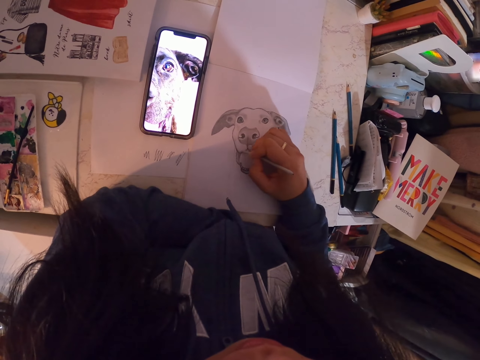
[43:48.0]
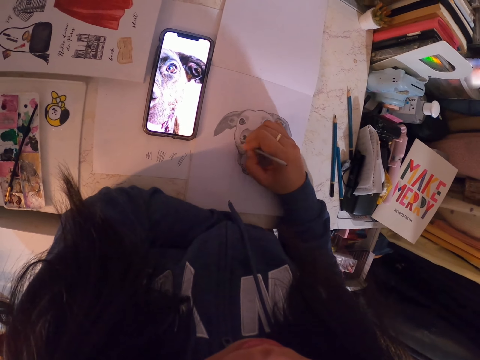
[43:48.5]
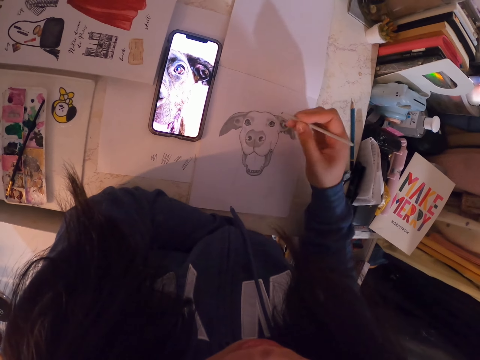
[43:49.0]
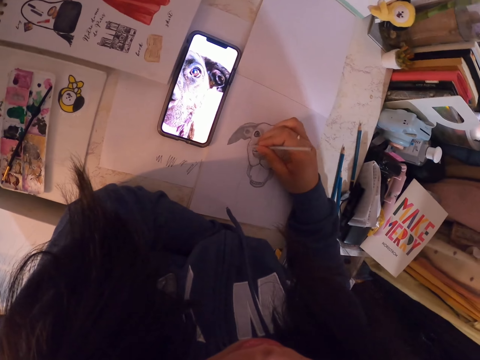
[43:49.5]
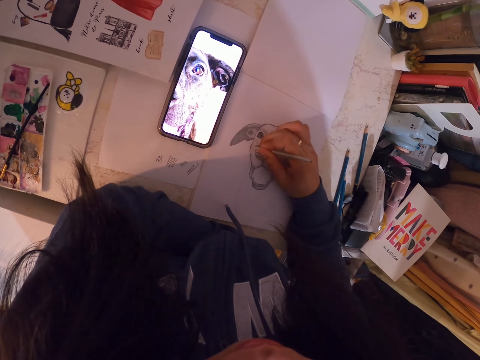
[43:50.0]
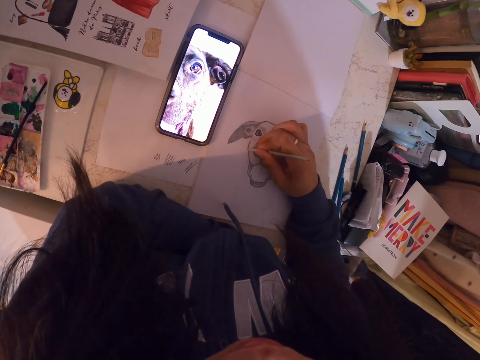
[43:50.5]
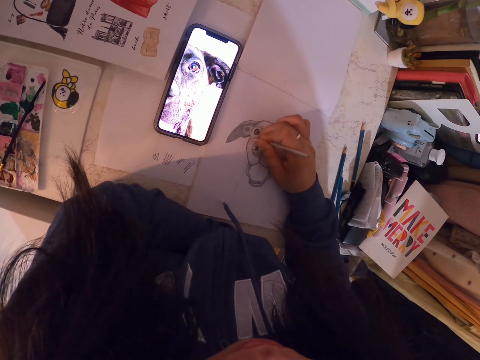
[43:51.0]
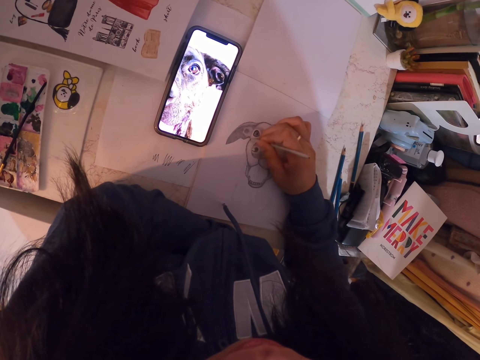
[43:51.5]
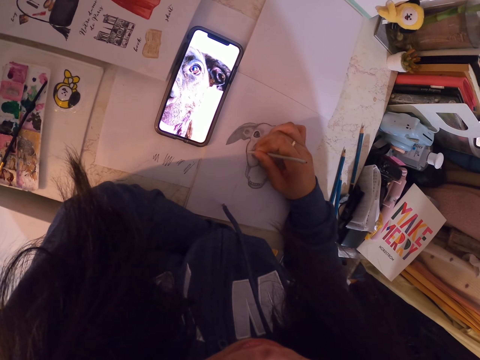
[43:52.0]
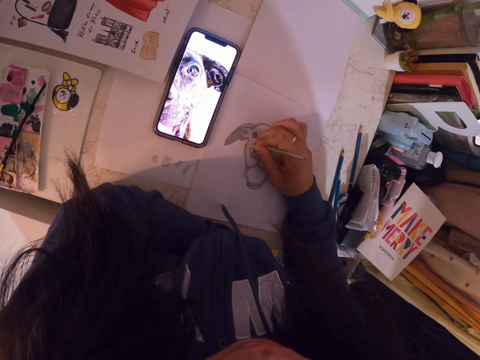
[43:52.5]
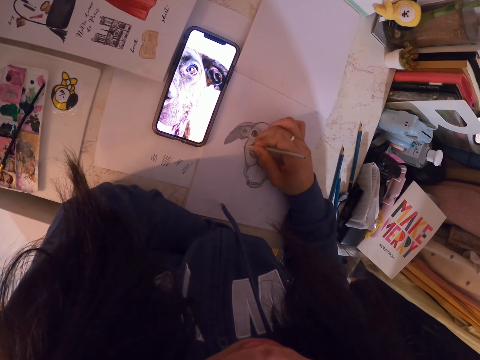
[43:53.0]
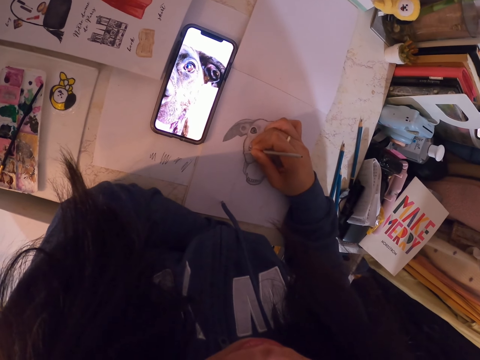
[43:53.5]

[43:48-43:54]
The camera wearer moves the sketch book.

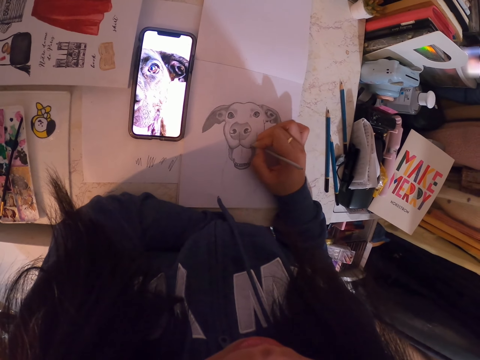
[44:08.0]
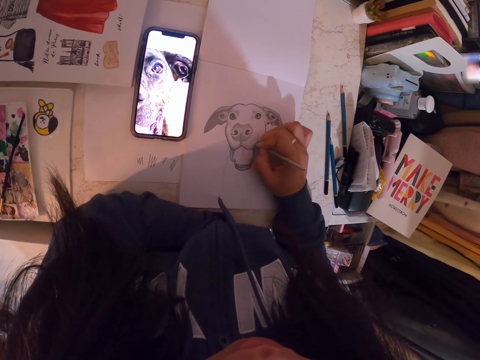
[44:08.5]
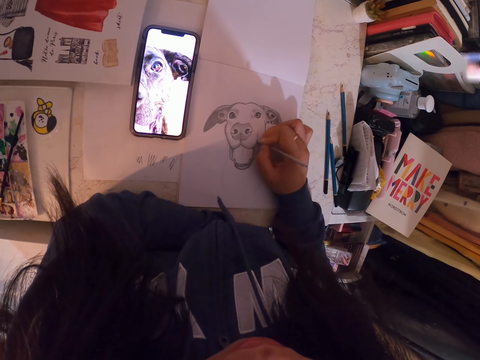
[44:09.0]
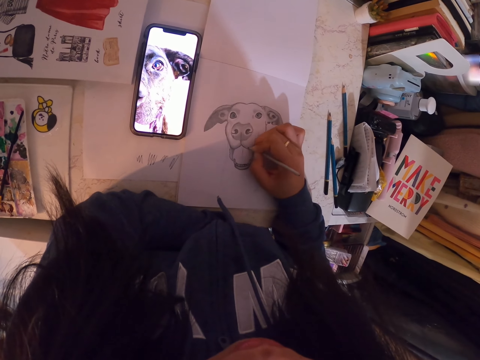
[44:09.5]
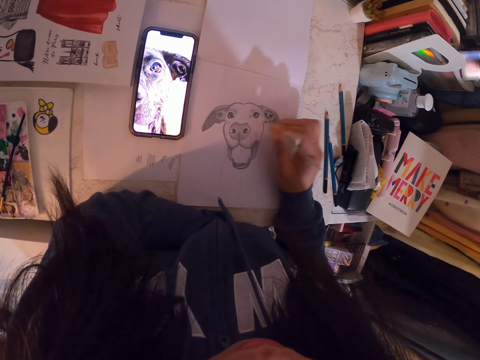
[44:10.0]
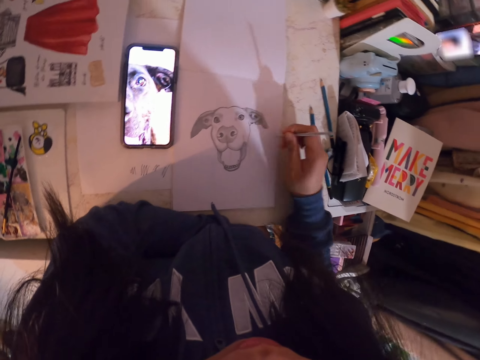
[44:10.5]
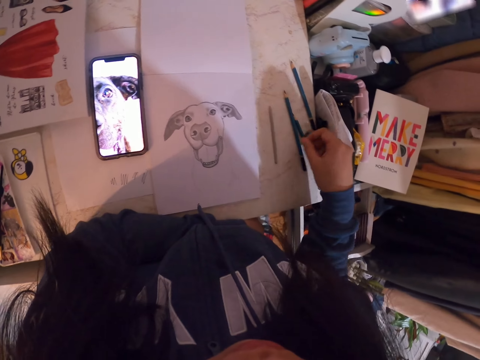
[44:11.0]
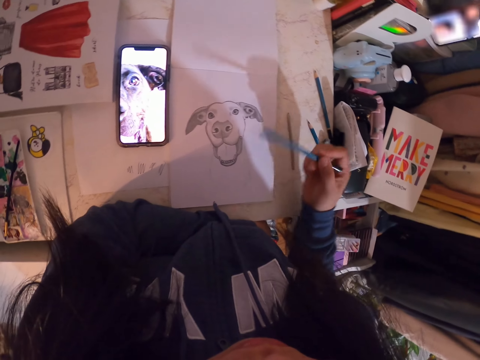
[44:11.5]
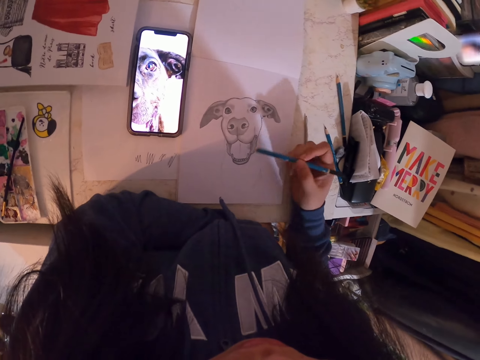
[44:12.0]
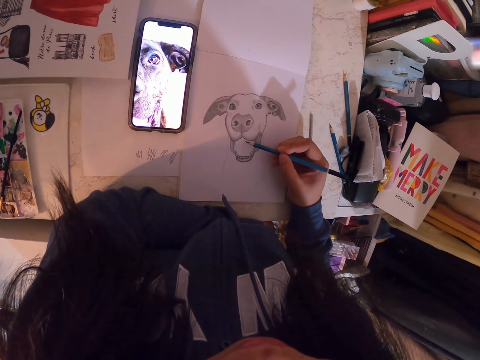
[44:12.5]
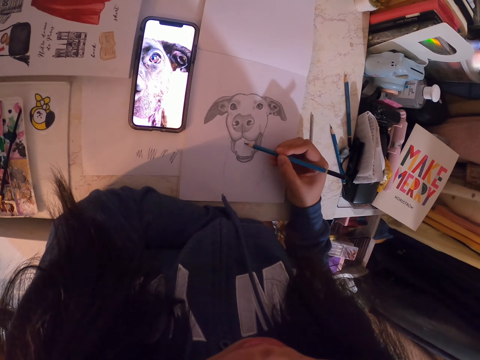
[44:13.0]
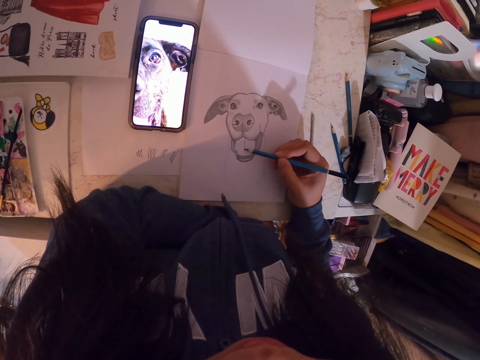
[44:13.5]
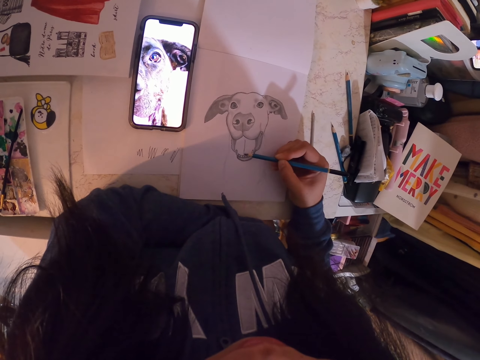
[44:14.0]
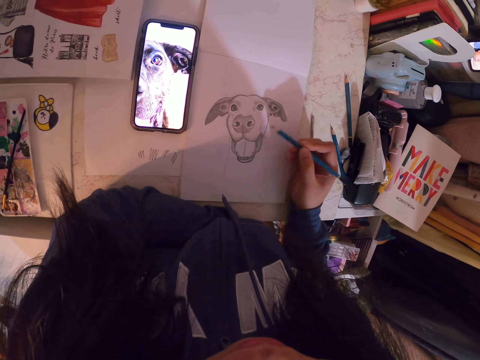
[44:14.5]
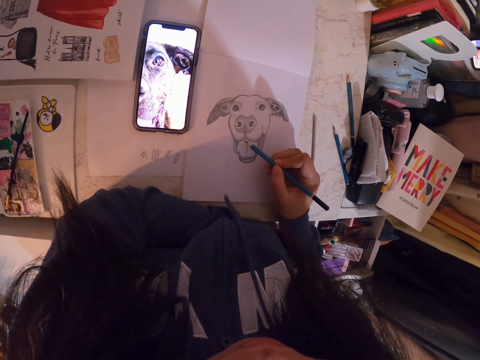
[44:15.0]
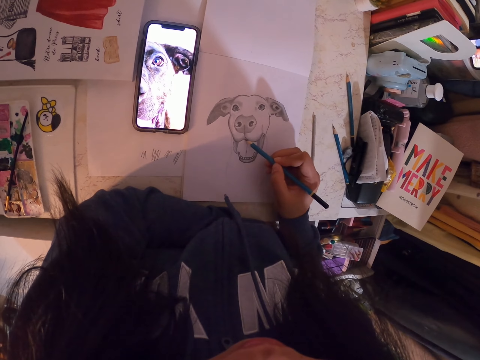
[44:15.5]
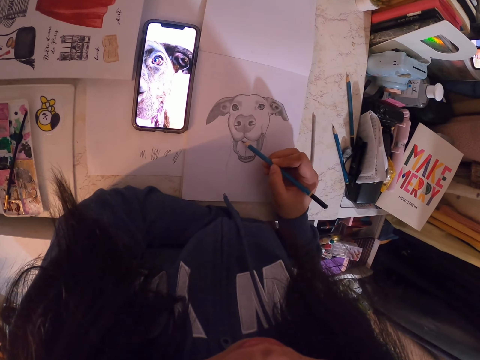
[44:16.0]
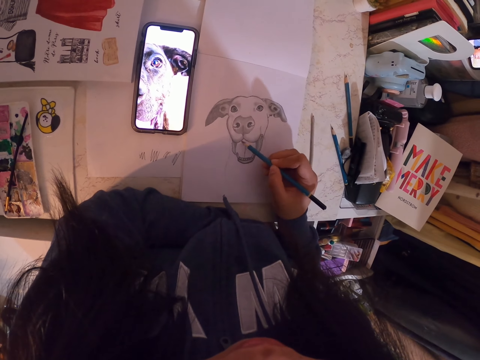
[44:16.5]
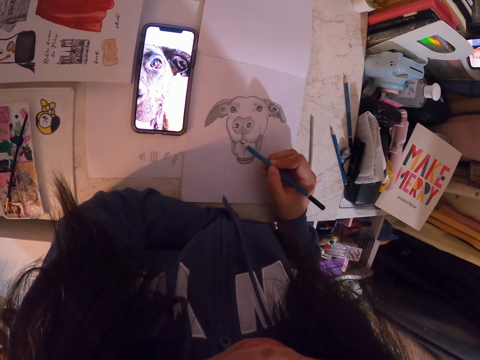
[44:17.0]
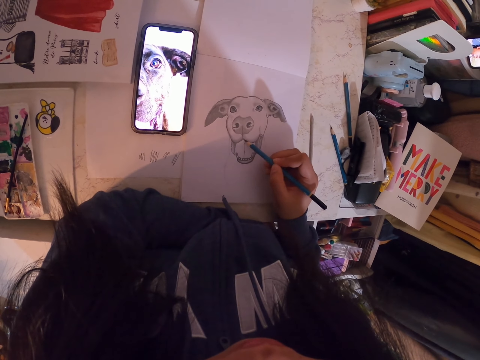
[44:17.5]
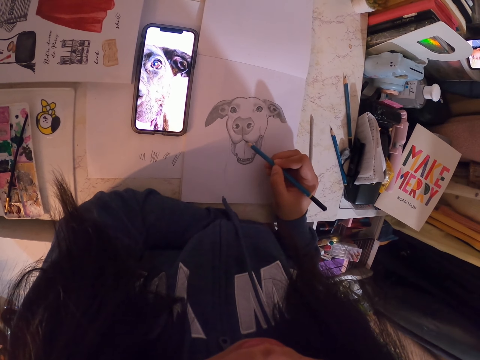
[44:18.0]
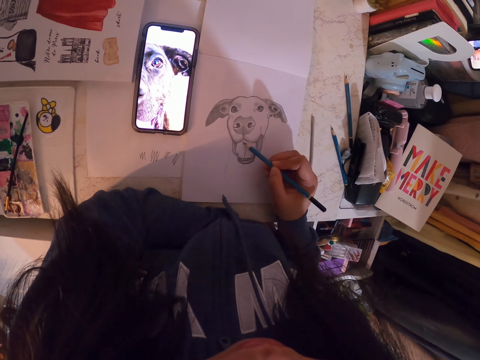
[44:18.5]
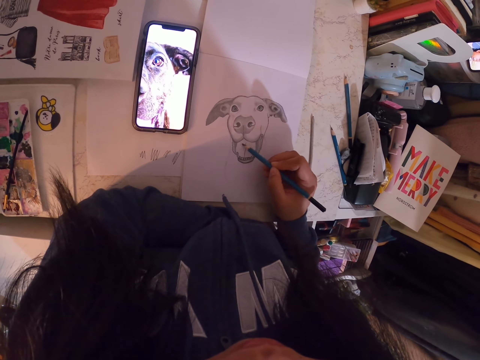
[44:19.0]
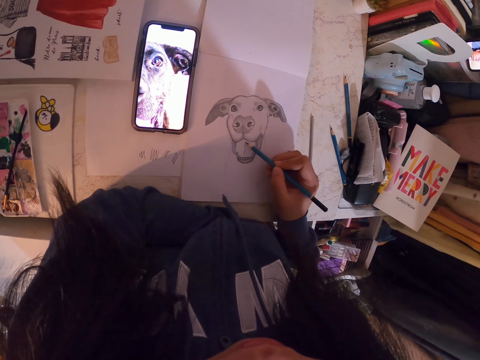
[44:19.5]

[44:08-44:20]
The camera wearer drops the sketch pen or pencil. They pick up the pencil. They draw a sketch with the pencil in the book.

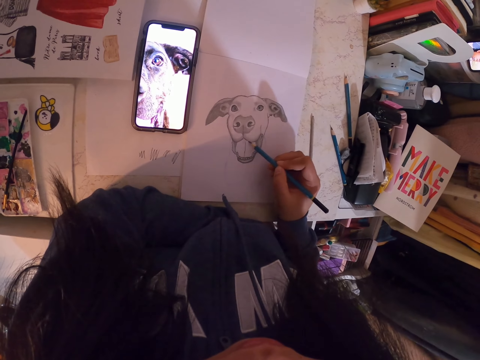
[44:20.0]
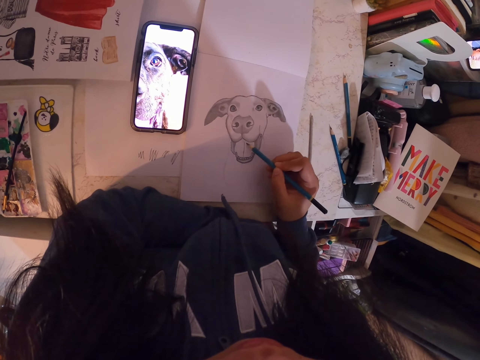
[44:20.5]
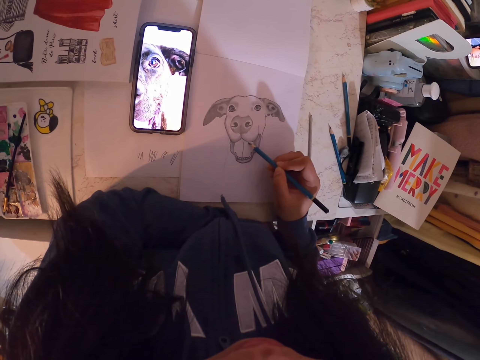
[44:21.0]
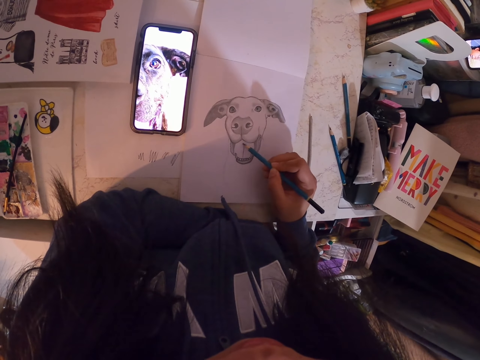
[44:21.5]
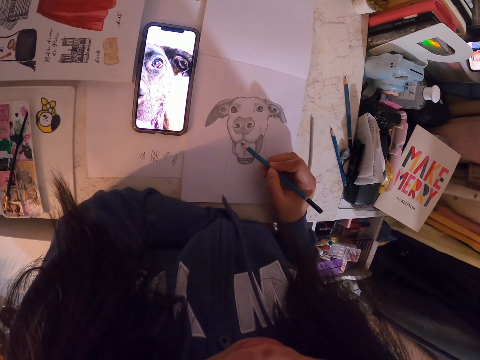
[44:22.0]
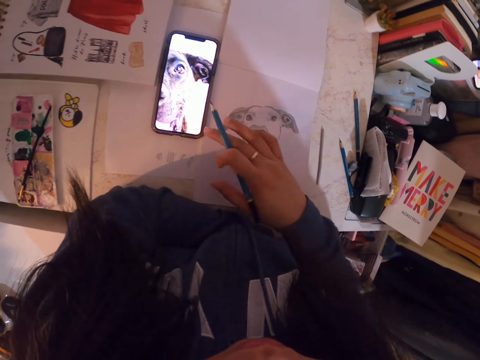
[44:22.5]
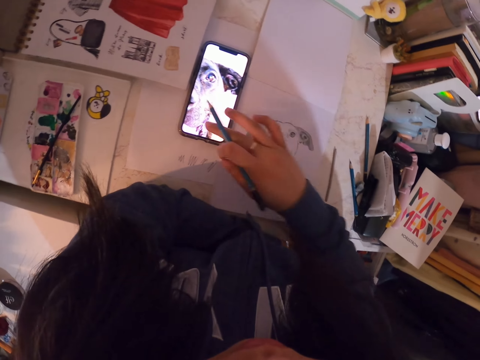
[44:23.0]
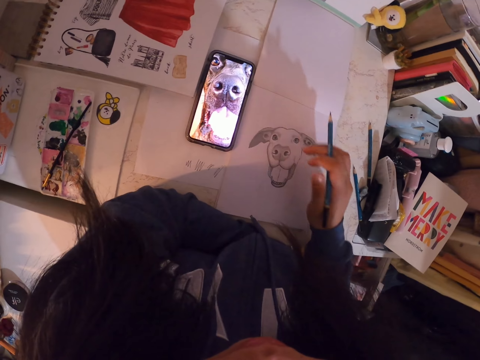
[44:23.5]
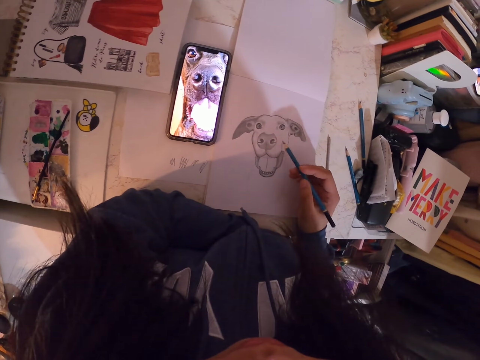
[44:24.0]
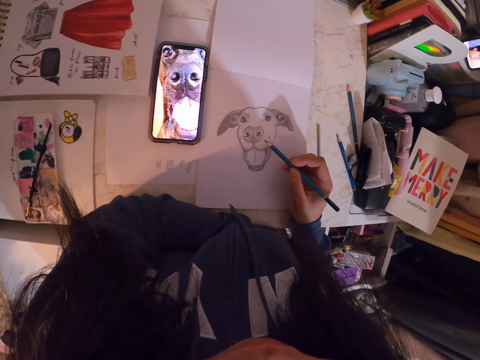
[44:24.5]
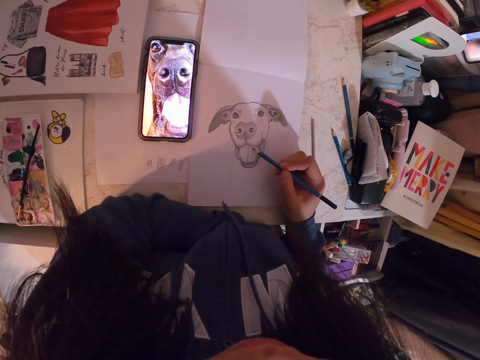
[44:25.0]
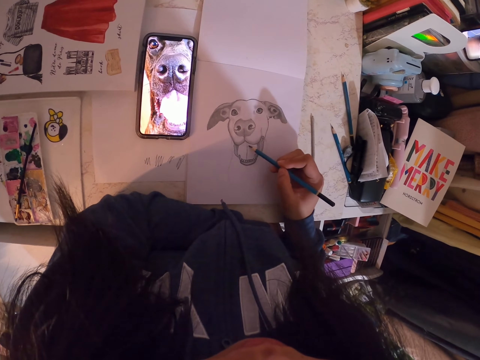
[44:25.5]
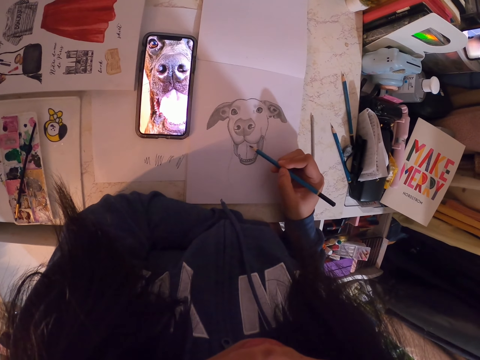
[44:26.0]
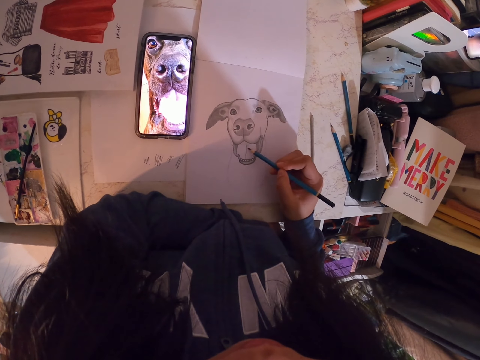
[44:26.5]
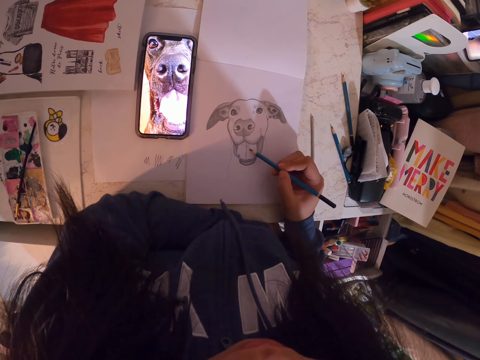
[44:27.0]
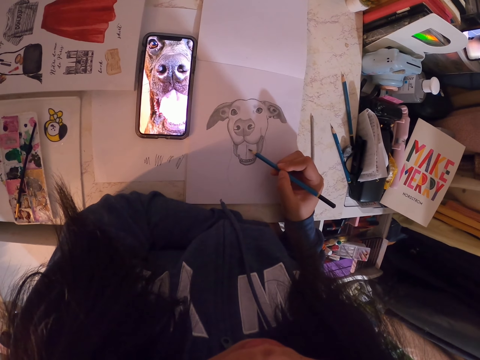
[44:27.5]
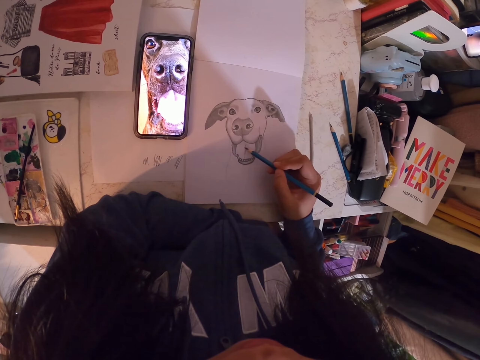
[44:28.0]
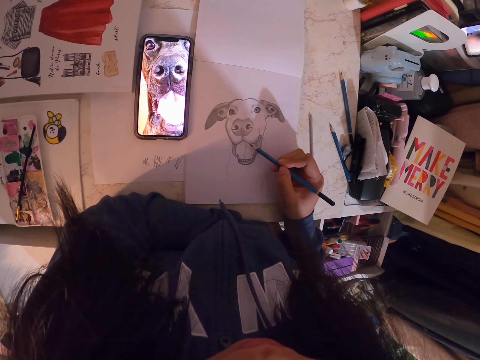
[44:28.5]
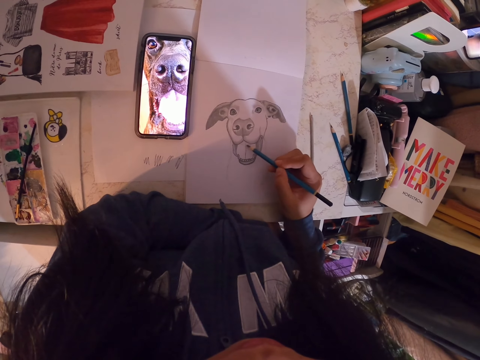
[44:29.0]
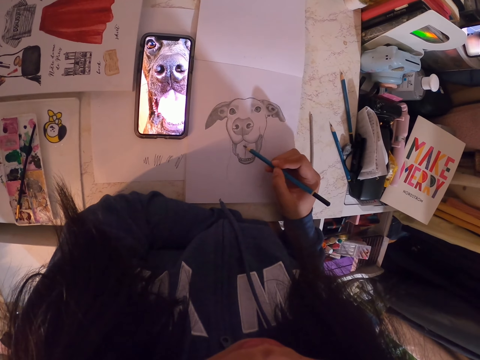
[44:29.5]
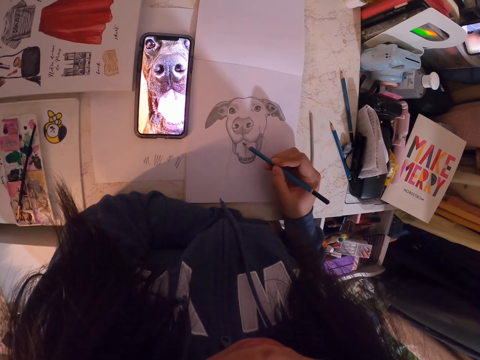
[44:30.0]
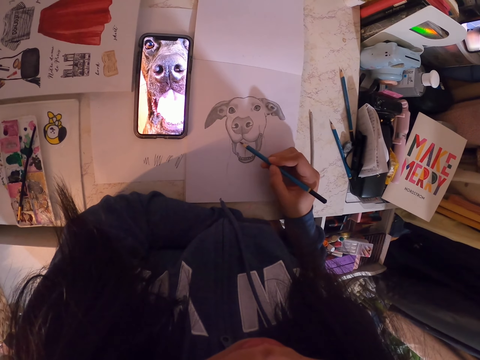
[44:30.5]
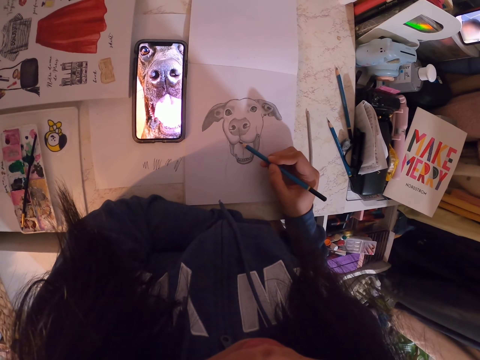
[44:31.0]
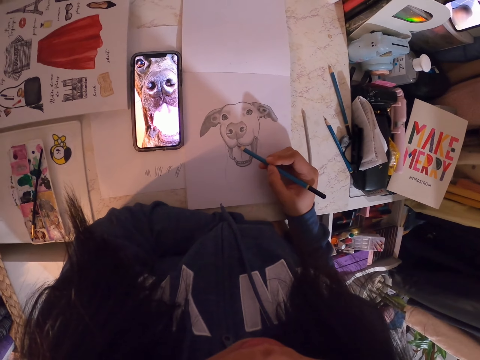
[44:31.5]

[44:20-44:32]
The camera wearer operates the cellphone. They swipe the phone. They draw in the book.
